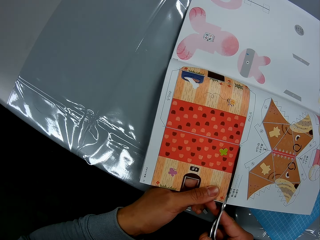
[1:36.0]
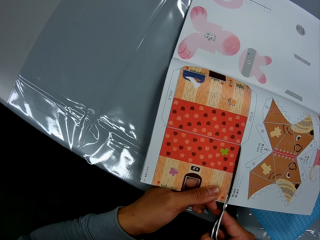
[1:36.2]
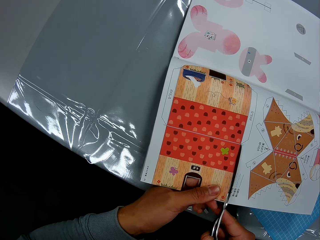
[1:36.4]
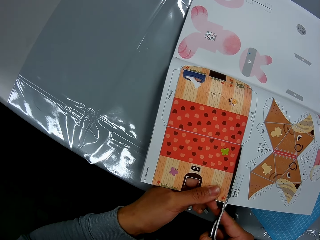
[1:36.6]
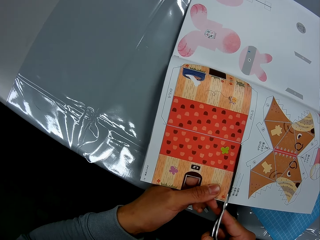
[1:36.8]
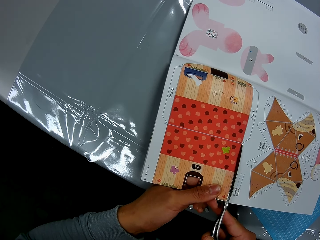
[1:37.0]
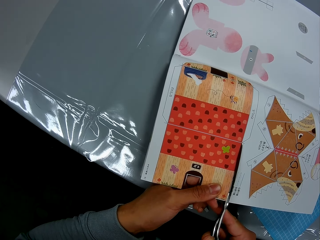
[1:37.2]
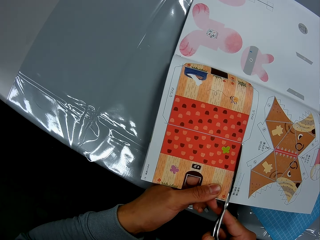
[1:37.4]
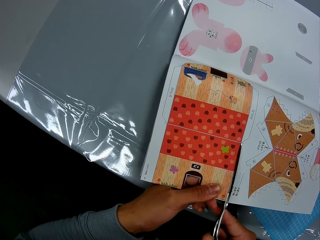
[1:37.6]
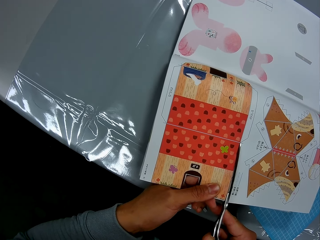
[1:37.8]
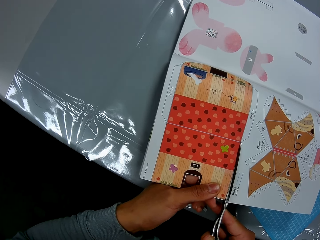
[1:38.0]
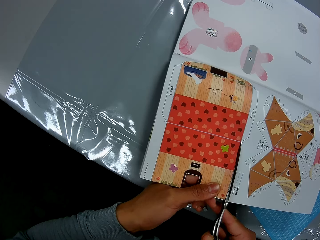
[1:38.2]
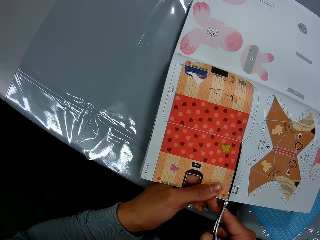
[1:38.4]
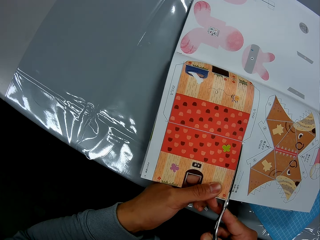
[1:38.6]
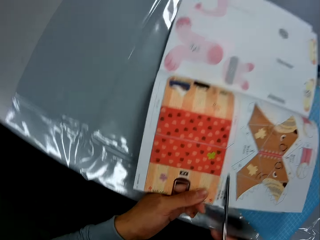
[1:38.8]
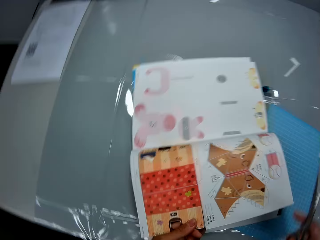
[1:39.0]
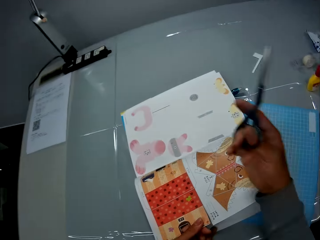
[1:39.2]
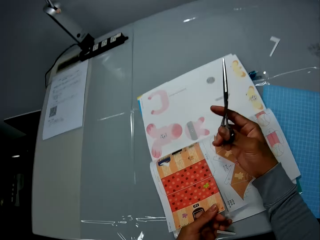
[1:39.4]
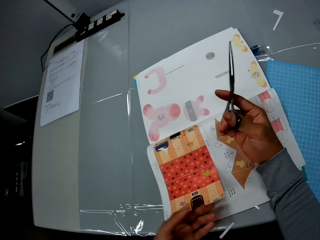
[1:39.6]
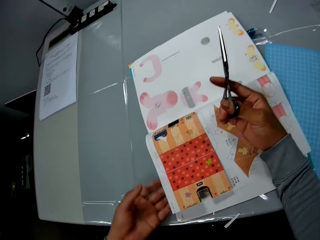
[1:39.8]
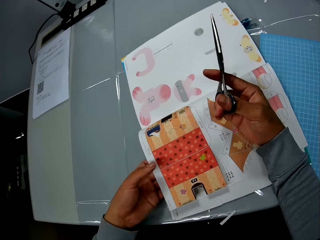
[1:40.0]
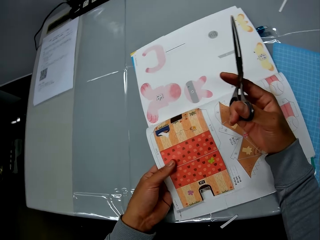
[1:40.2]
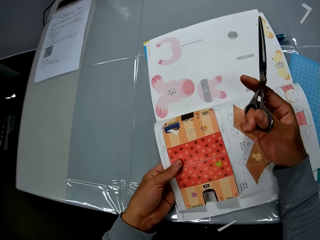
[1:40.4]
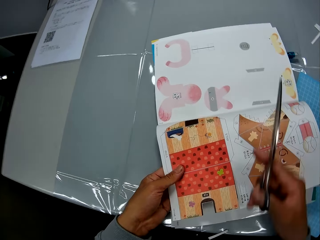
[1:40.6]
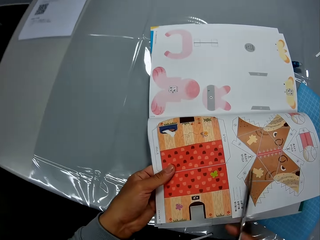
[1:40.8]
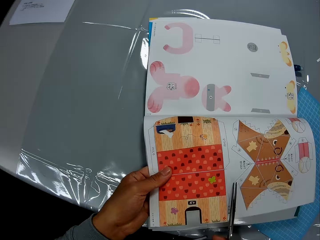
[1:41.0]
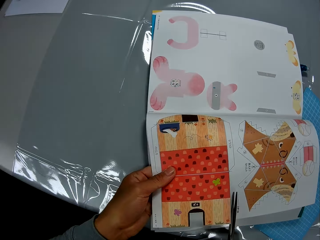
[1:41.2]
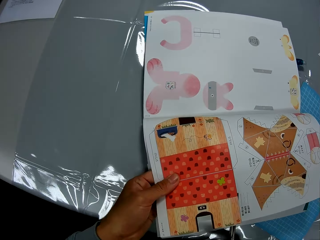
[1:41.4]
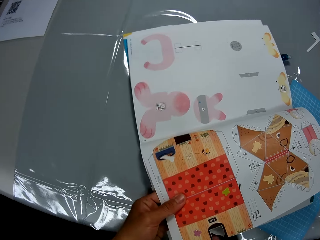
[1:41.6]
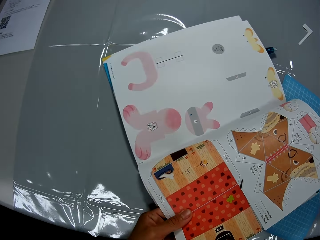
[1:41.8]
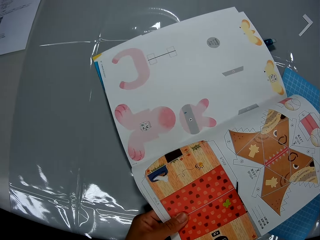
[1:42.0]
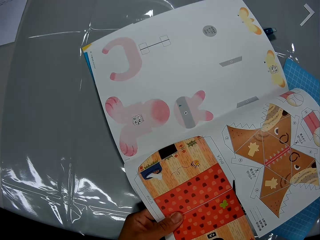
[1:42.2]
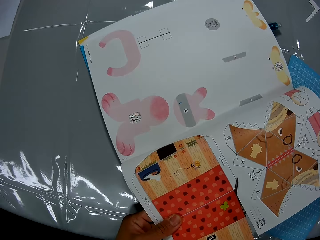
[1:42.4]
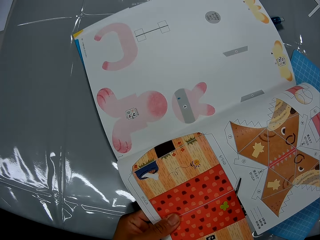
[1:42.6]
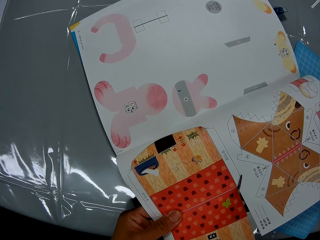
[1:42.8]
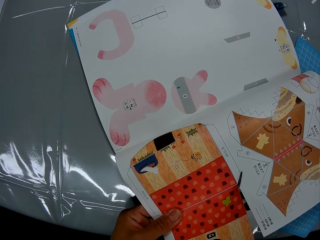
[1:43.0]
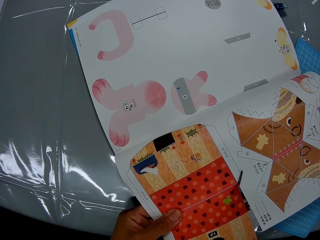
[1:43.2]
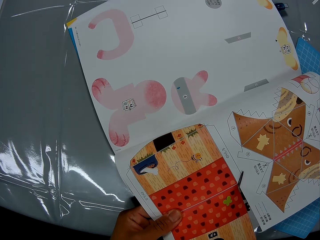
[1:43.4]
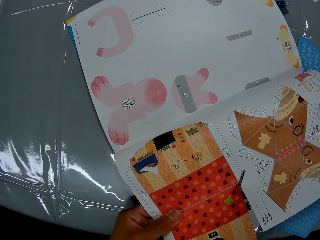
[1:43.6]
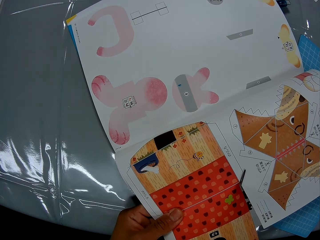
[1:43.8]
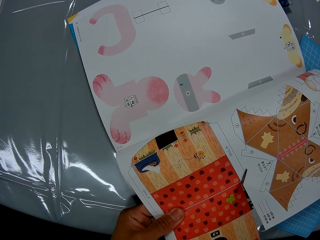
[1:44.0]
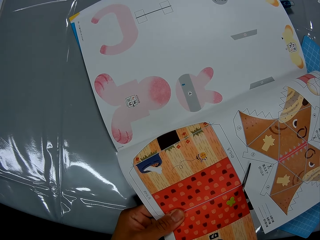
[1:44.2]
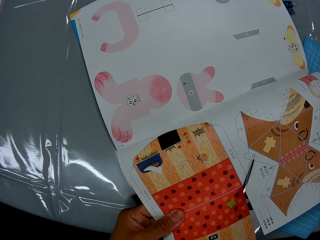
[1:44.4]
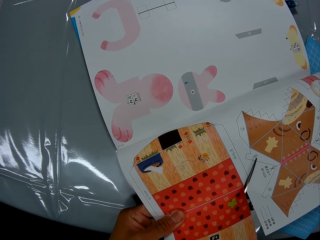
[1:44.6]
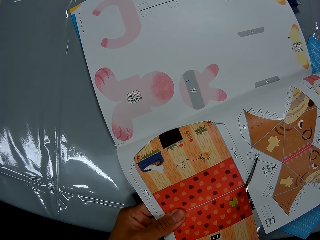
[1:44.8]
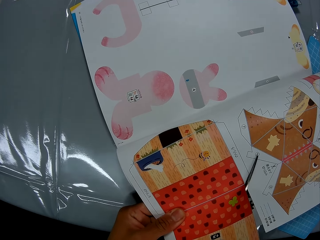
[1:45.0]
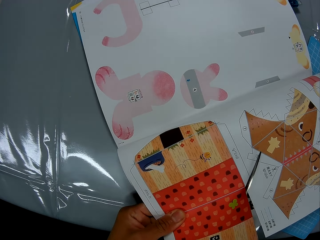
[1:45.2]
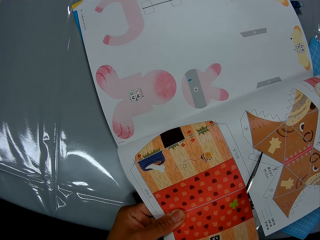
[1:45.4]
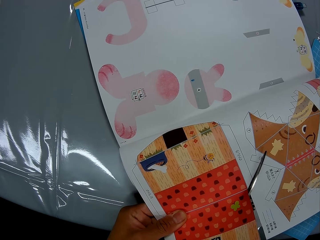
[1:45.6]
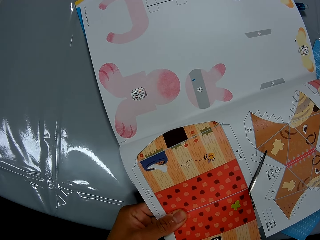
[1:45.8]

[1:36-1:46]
The camera wearer puts a hand on the book. He holds the leaf of the craft book with his left hand. He moves a hand along the page and removes a hand from the book. He cuts the craft book with the scissors in his right hand.

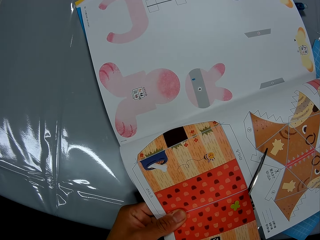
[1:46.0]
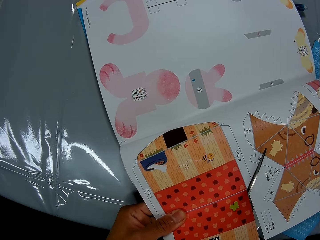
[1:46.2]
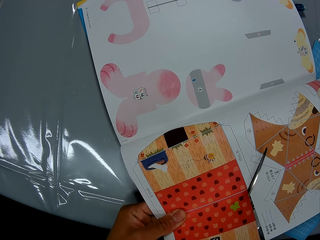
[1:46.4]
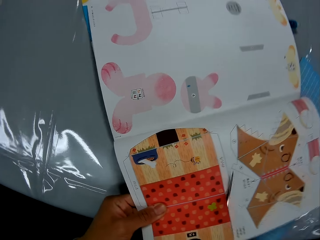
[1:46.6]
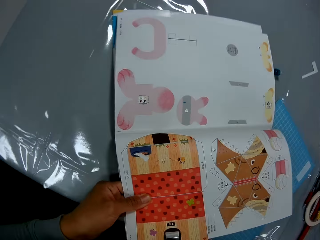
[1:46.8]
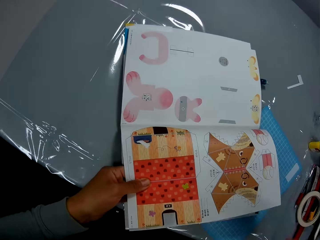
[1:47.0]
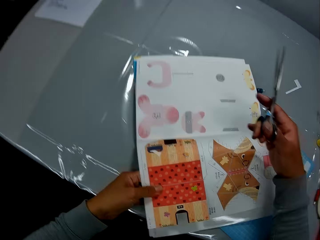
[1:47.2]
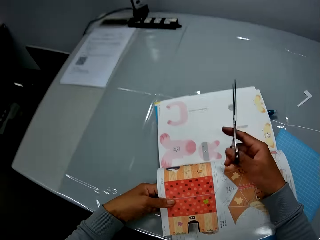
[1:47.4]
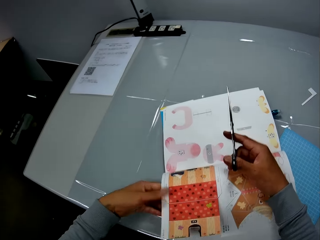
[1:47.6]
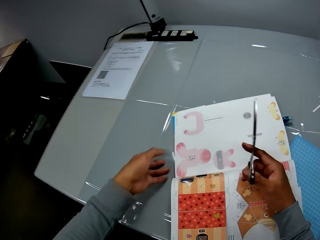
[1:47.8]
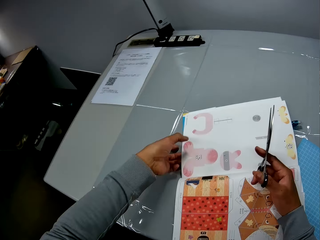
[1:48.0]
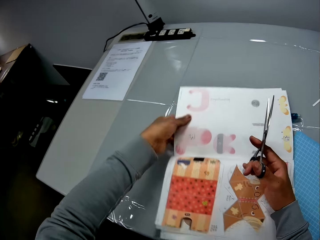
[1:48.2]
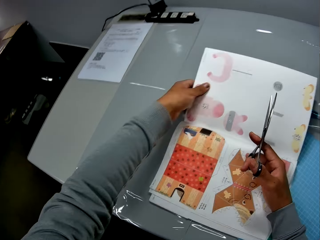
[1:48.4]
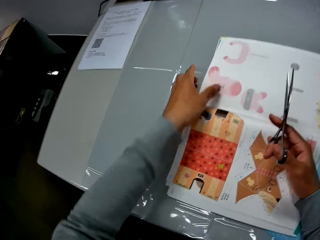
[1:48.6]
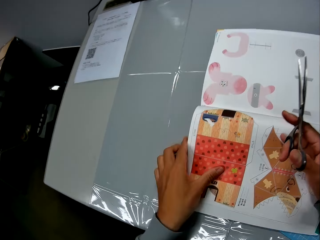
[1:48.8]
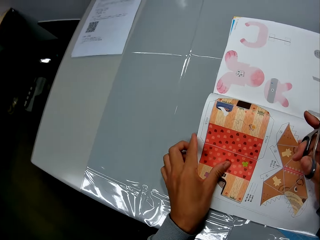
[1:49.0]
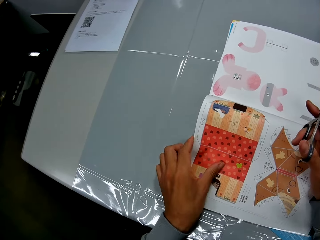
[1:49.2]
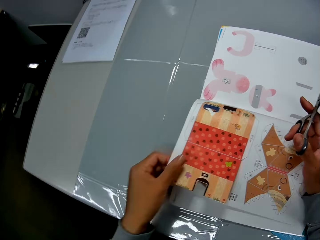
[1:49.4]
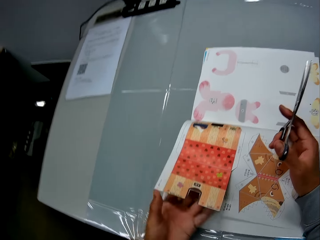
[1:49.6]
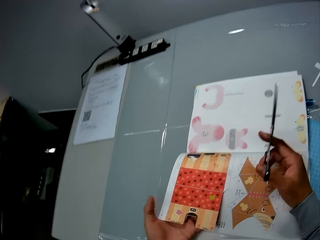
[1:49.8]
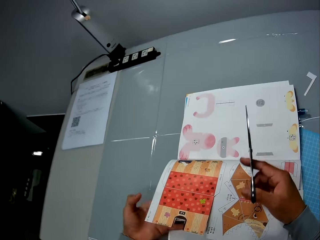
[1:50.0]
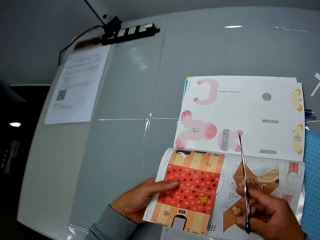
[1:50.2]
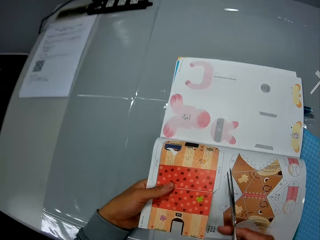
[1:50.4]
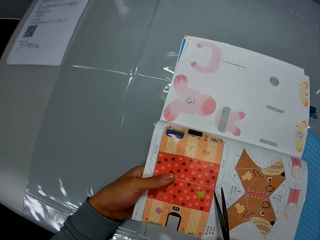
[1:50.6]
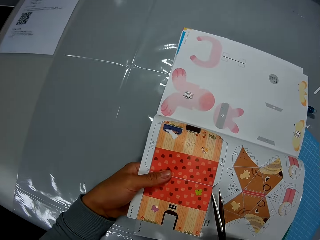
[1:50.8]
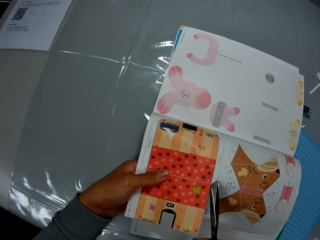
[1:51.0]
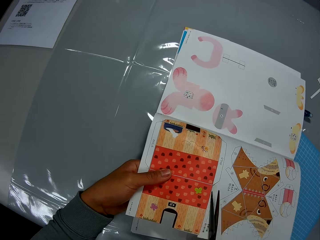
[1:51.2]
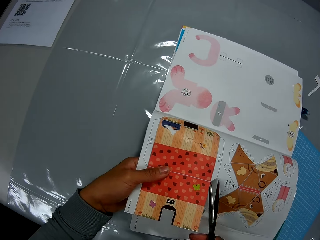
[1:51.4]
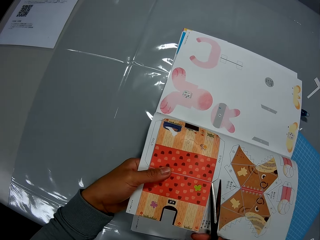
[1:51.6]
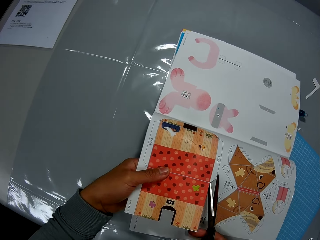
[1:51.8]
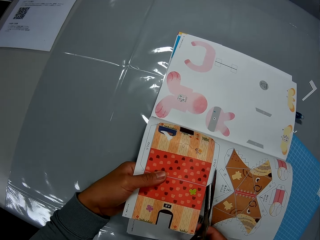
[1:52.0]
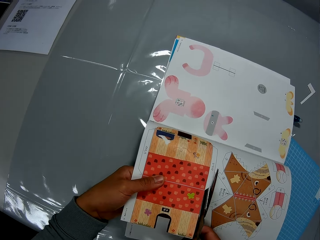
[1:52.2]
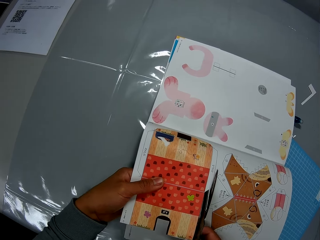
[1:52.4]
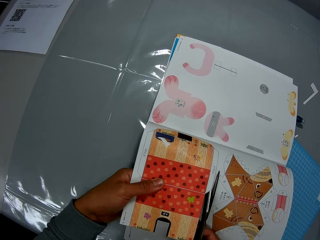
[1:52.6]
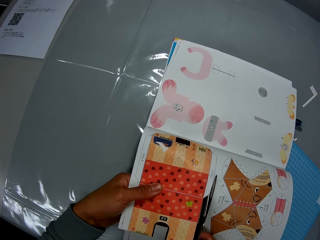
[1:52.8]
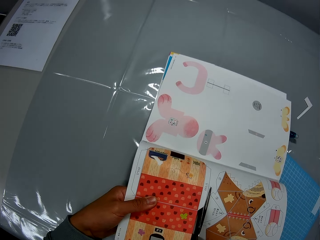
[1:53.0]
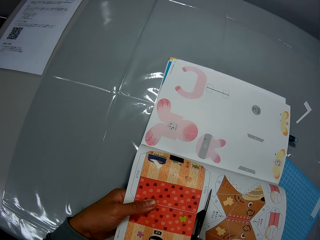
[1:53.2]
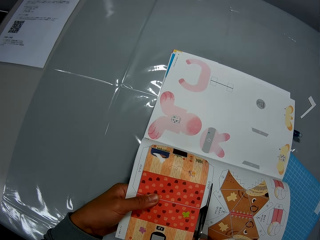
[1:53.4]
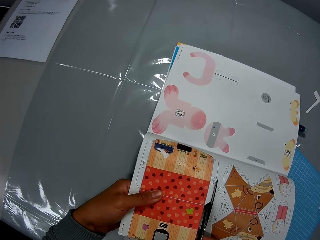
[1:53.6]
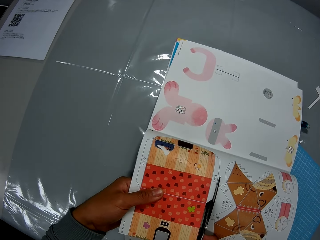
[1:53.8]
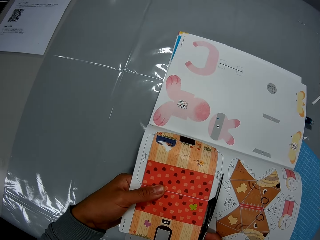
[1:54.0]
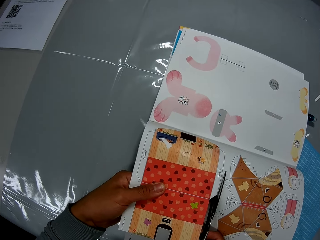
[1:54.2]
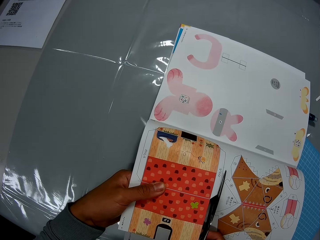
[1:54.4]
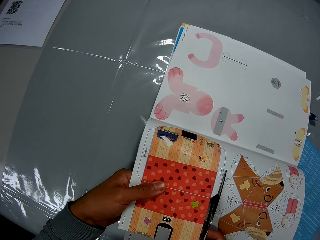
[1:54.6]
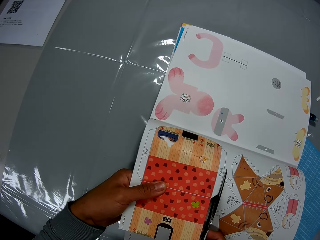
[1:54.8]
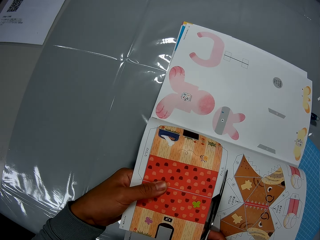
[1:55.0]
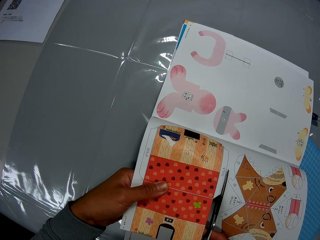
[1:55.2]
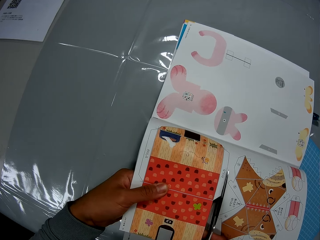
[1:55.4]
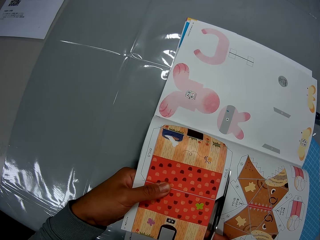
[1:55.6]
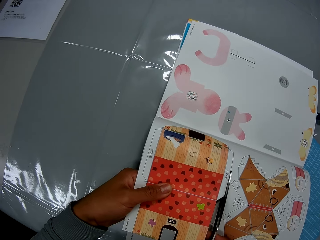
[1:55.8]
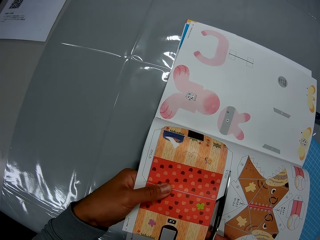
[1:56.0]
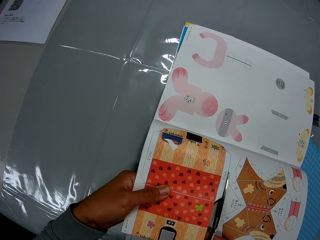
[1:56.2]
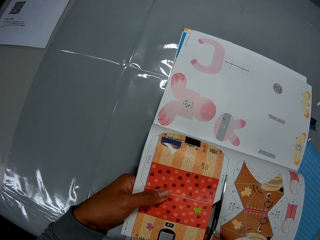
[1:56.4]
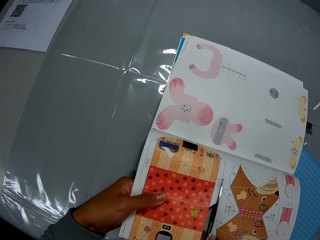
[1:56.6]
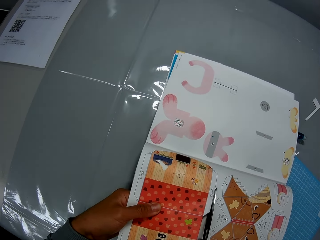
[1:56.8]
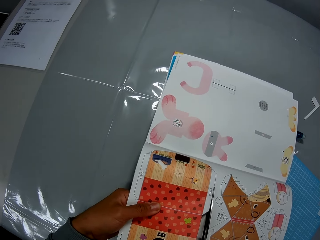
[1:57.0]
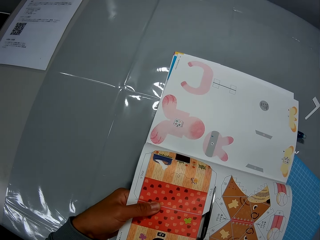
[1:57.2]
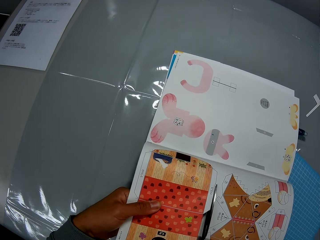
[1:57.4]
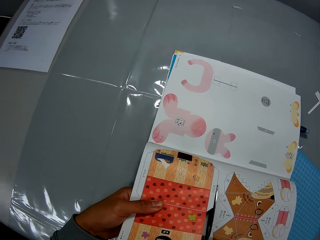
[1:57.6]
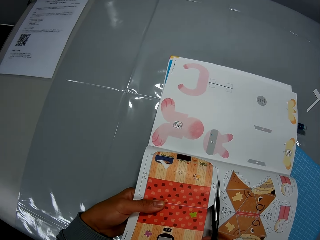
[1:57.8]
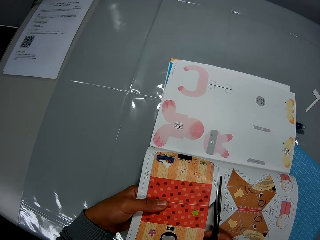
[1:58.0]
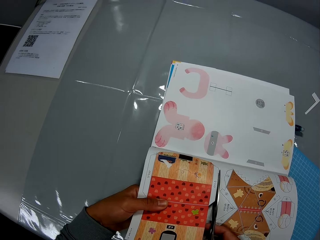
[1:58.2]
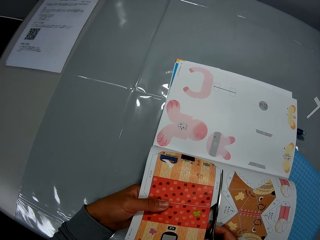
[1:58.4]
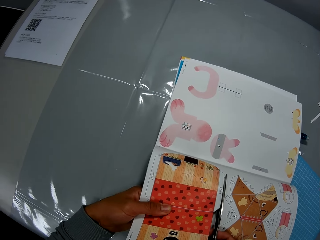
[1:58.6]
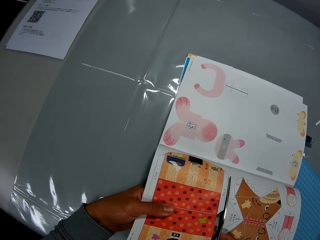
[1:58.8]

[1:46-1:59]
The camera wearer removes the scissors from the picture. He puts a hand on the book and removes a hand from the book. He adjusts the craft book with his hands. He moves the book and holds the page. He cuts the craft book with the scissors in his right hand.
